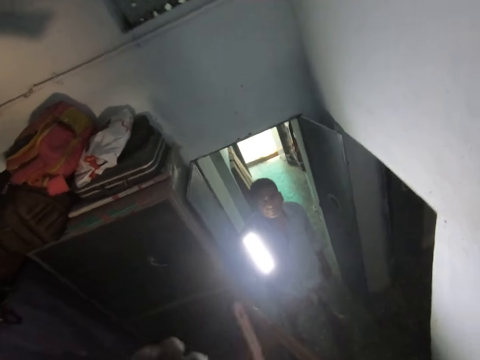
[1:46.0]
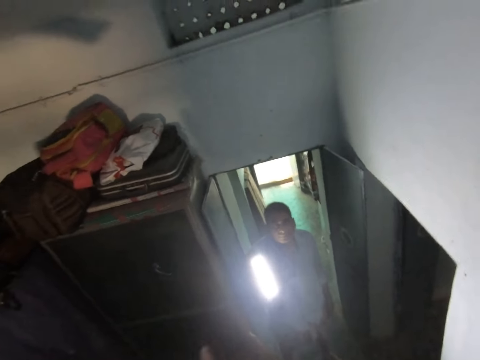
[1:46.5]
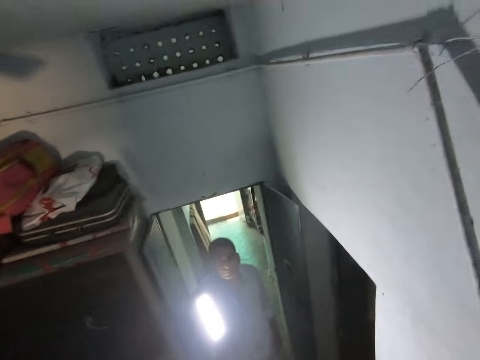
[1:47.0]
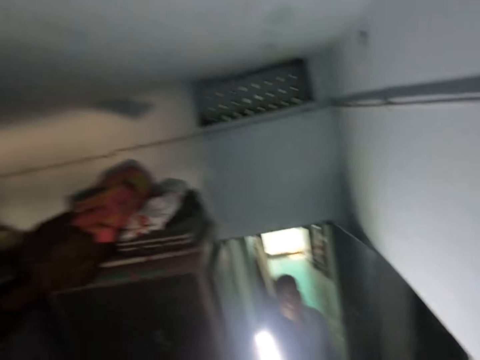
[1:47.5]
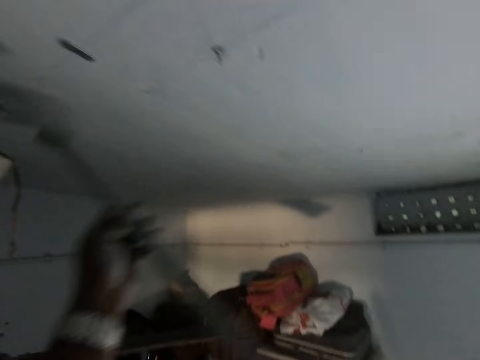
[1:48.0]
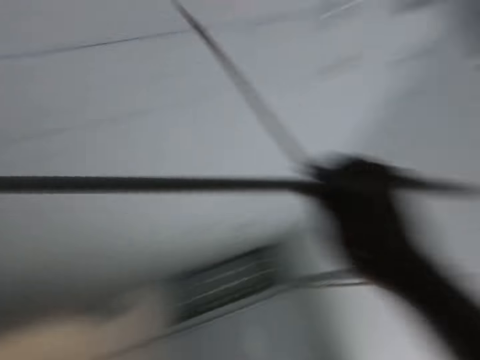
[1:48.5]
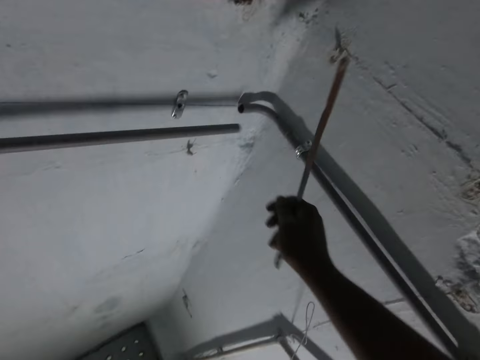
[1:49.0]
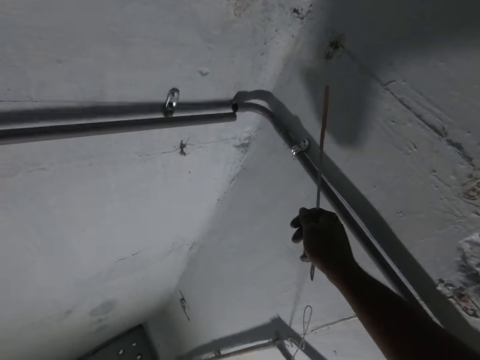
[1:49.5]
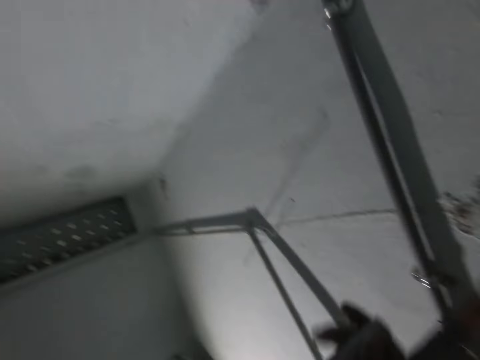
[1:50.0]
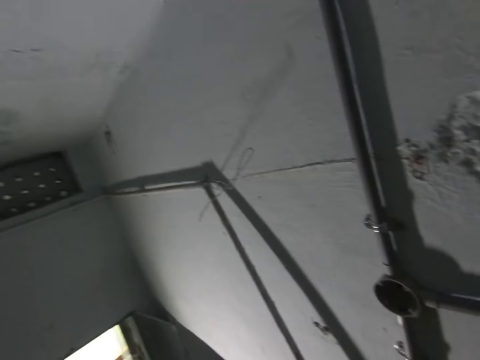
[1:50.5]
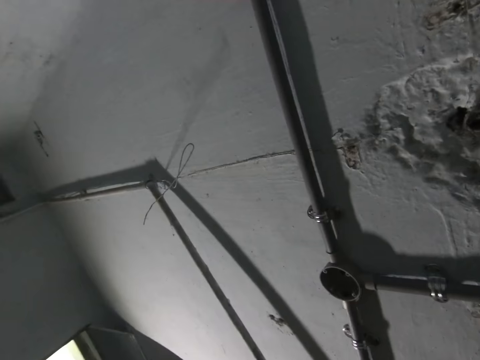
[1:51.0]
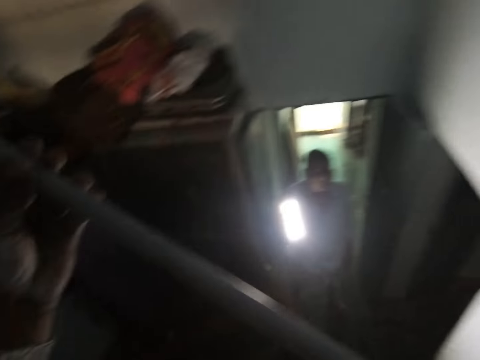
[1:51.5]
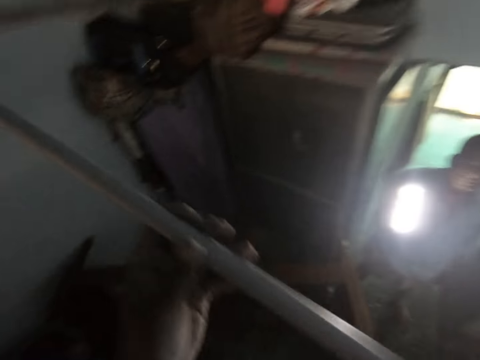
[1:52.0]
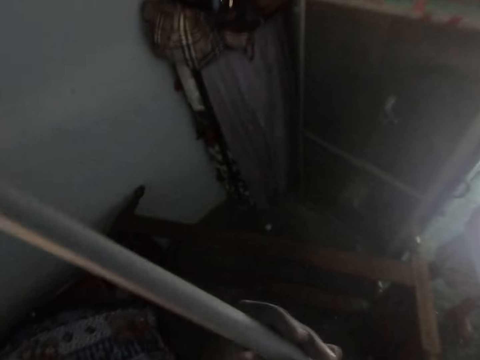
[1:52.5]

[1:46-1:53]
The camera wearer places the pipe on the ceiling with his left hand. He holds the hacksaw blade with his right hand. He touches the pipe with his right hand. He holds the pipe with his left hand.

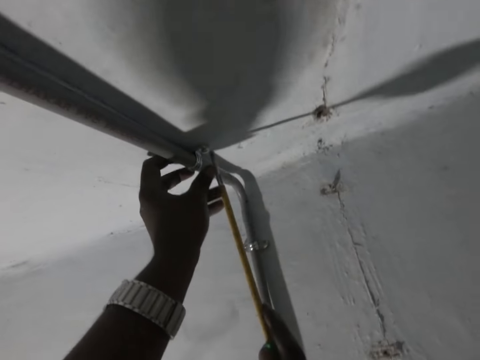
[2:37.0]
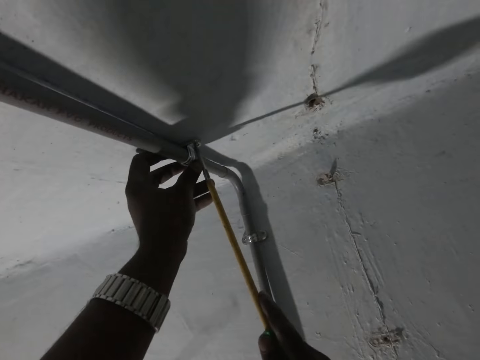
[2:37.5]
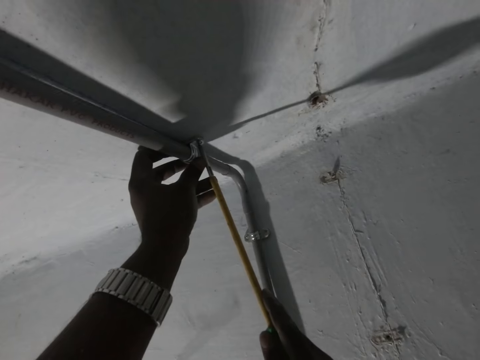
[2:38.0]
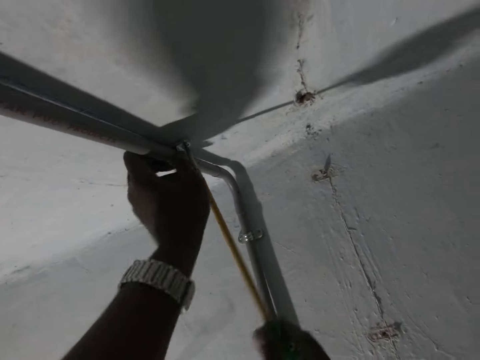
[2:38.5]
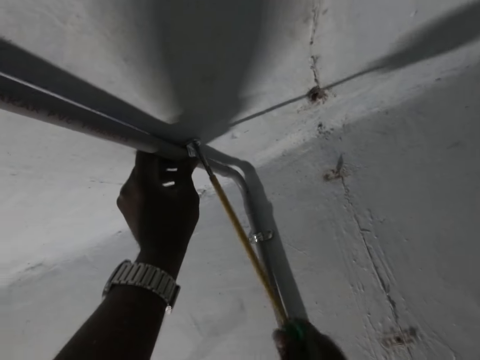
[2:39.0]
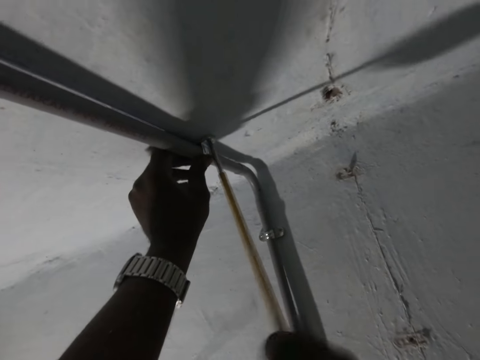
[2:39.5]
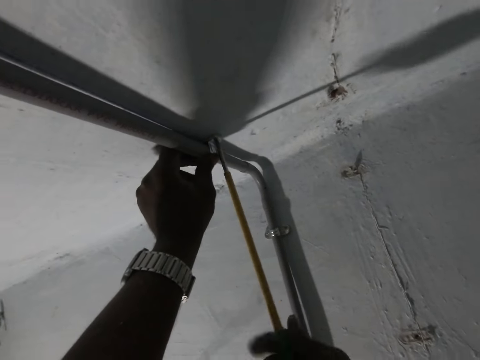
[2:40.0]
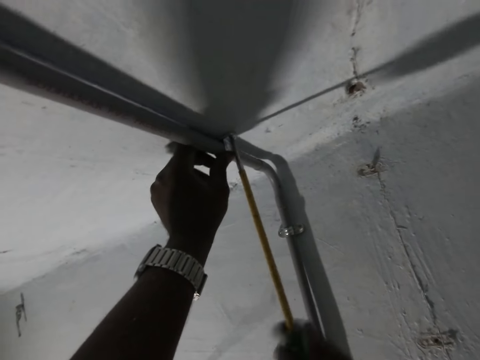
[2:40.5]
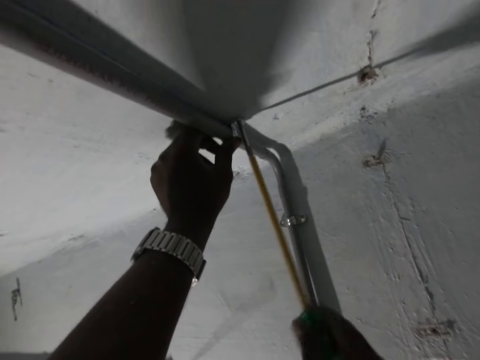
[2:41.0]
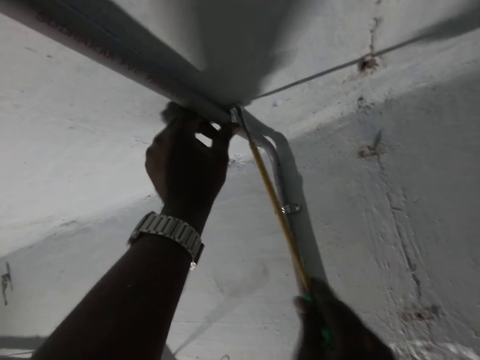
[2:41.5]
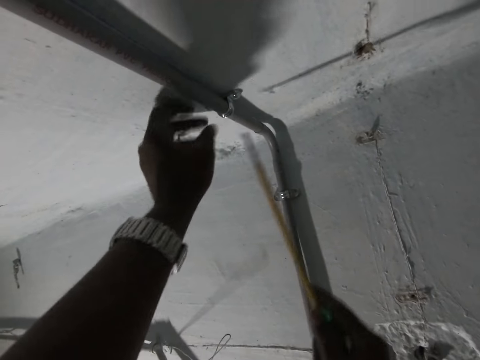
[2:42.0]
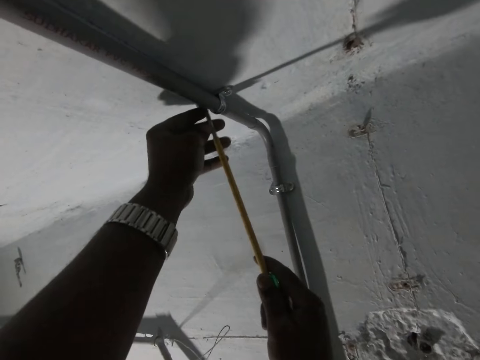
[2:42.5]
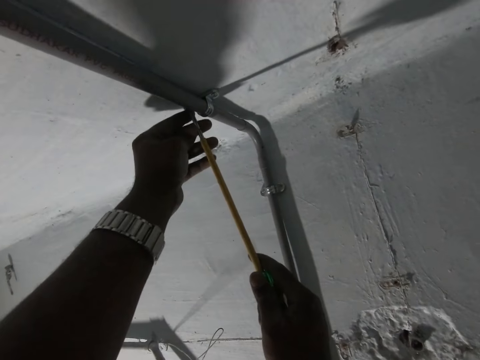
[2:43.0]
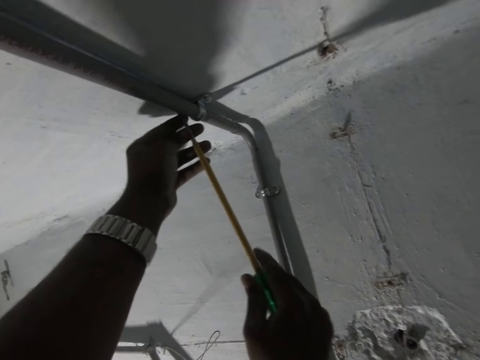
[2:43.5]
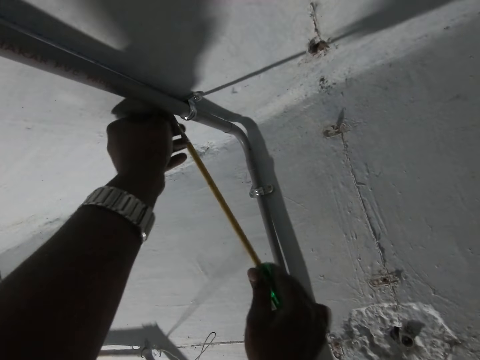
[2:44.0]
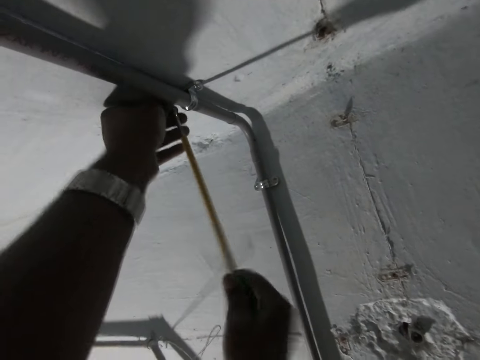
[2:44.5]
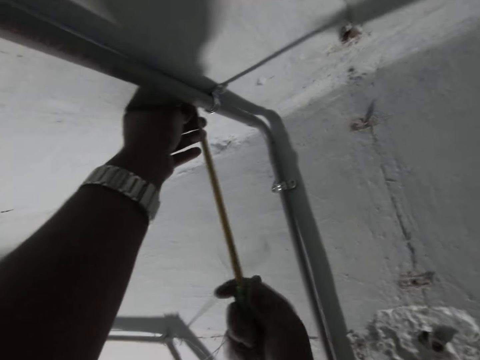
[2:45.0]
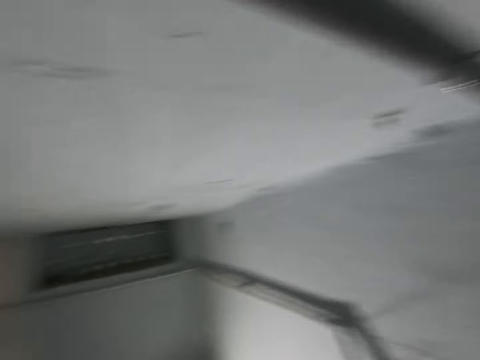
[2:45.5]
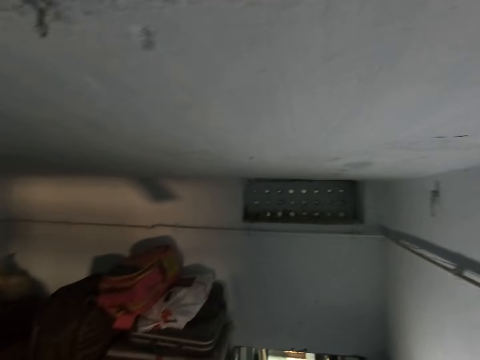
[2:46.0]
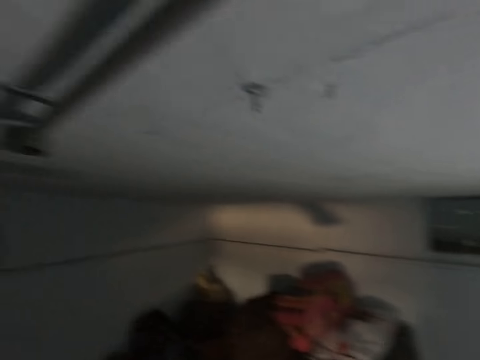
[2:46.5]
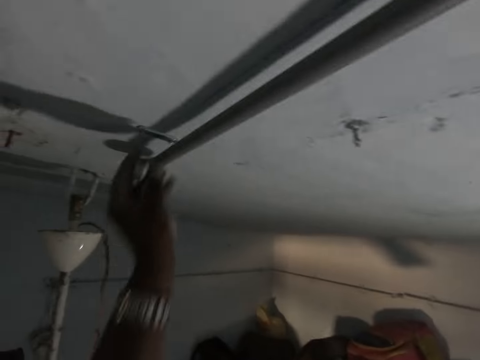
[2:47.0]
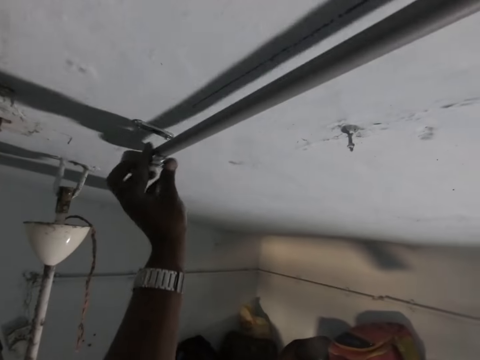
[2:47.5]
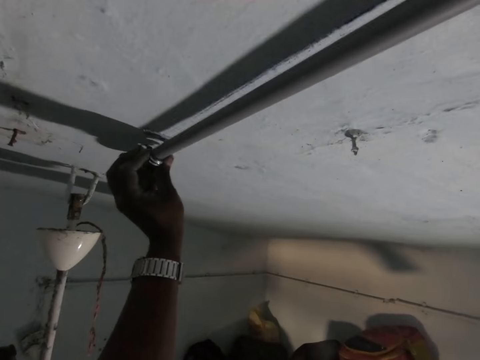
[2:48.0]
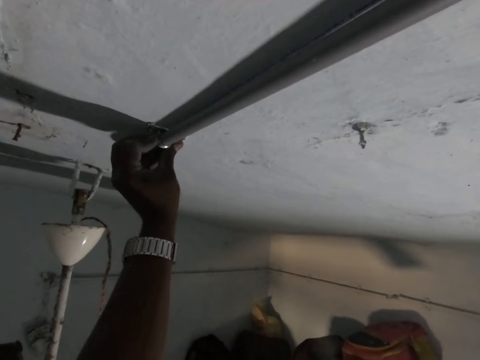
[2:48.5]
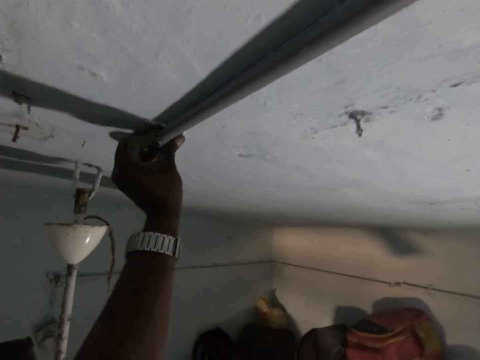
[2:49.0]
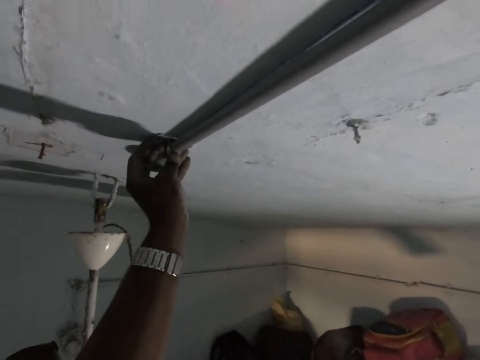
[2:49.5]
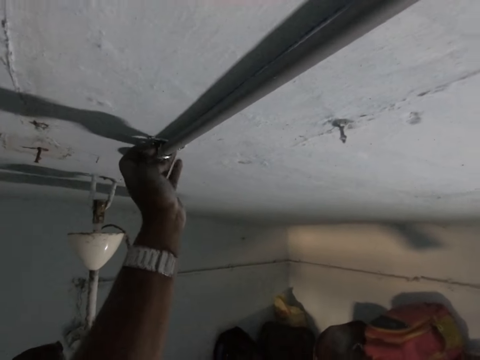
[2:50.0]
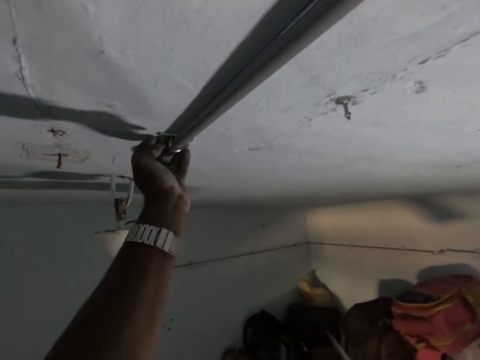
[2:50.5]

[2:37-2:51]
The camera wearer fastens the screw into the ceiling with the screwdriver in his right hand. He fastens the screw into the ceiling with the screwdriver in his hands. He looks at the pipe. He holds a pipe clamp with his left hand. He places the pipe clamp on the pipe on a set of screws on the ceiling with his left hand.

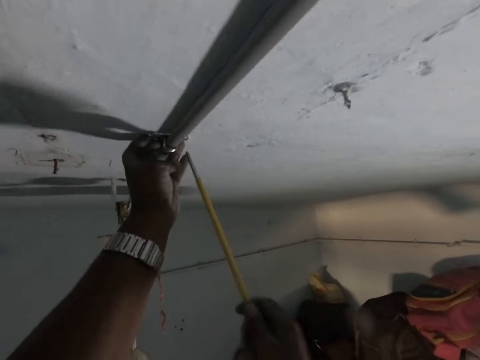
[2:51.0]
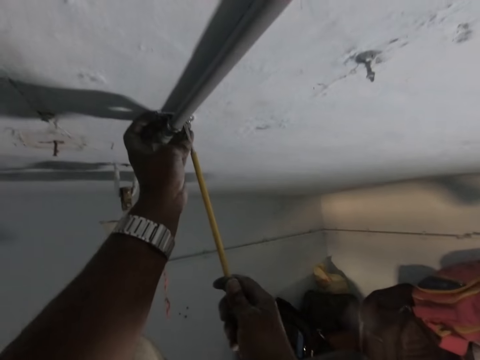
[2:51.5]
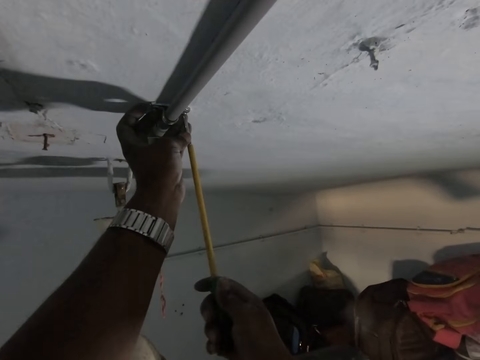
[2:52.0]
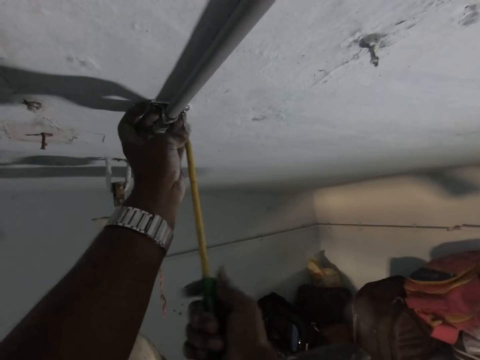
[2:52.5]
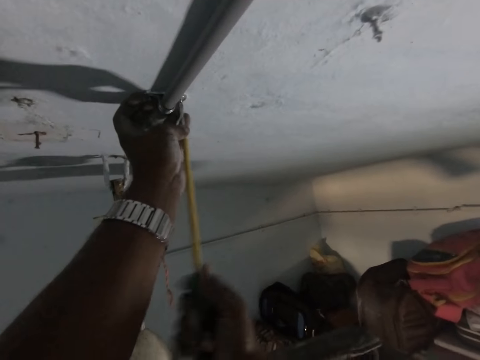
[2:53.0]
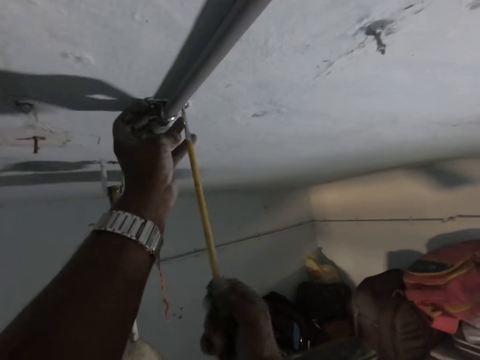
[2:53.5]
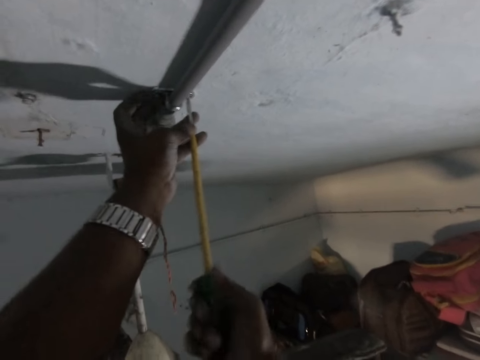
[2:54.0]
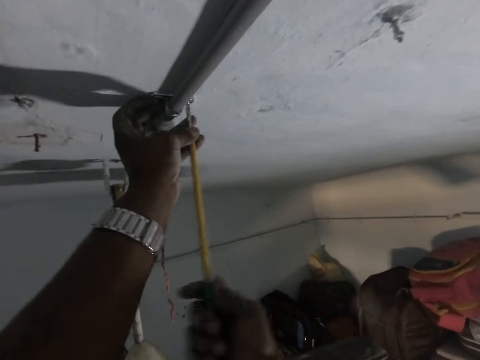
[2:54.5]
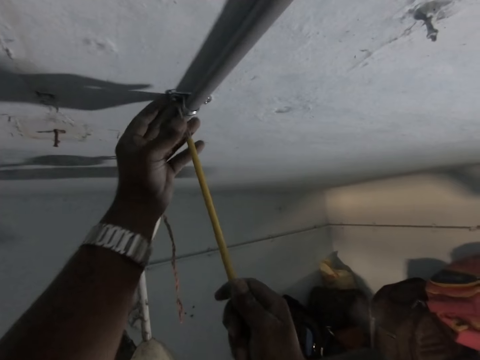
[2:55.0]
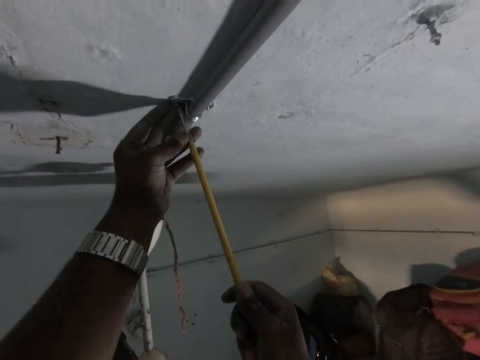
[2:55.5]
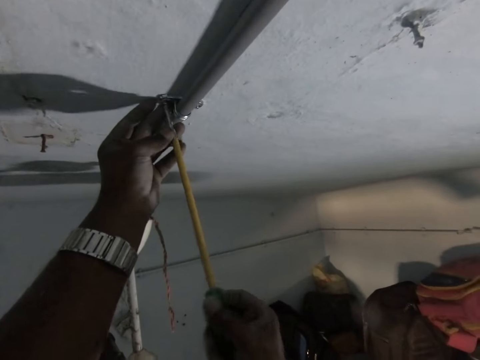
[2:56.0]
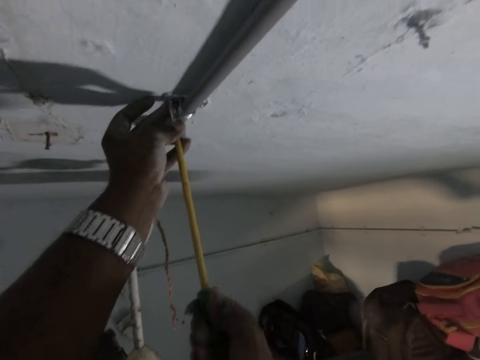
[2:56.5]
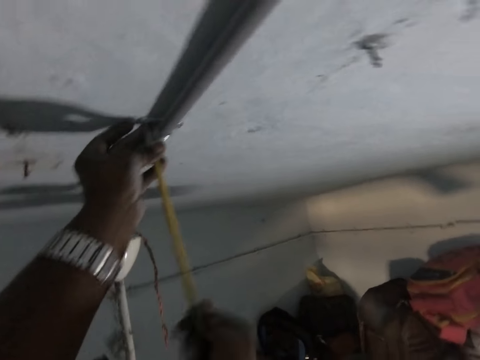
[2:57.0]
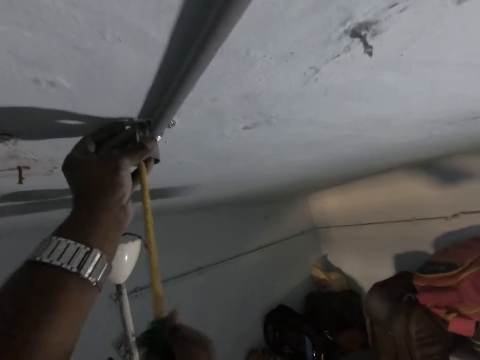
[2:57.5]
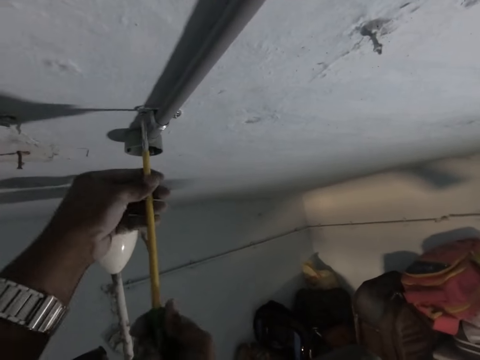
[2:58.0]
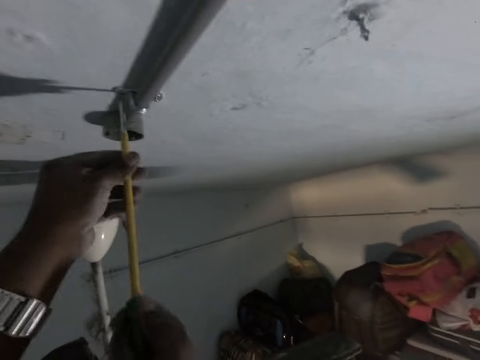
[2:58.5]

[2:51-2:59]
The camera wearer fastens the screw into the ceiling with the screwdriver in his hands. He fastens the screw into the ceiling again.
